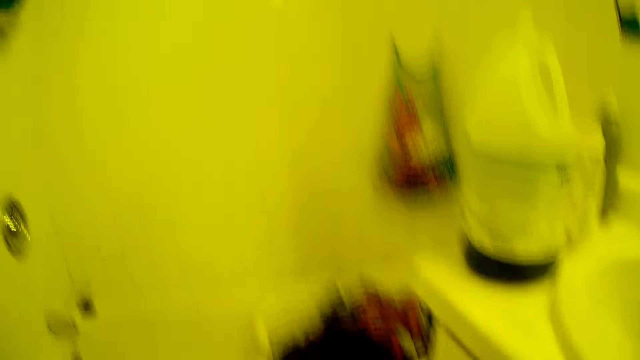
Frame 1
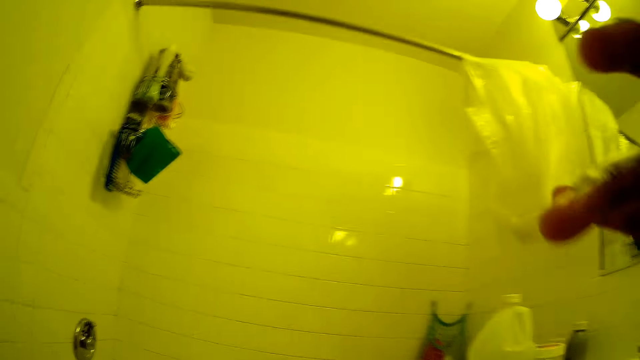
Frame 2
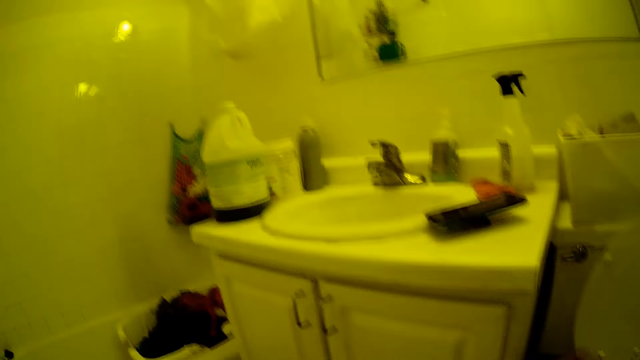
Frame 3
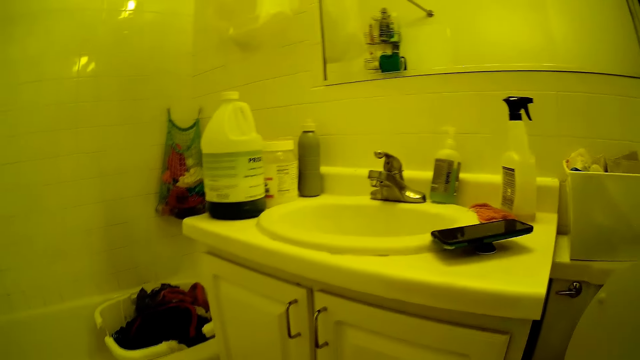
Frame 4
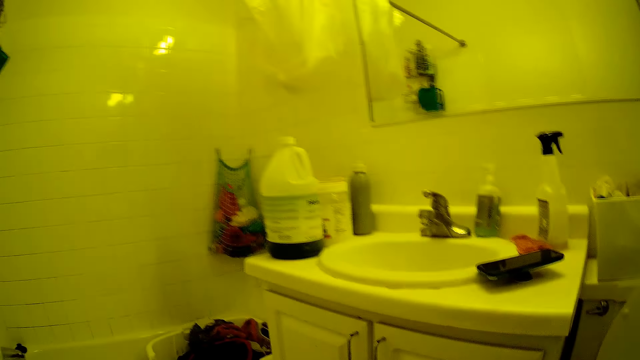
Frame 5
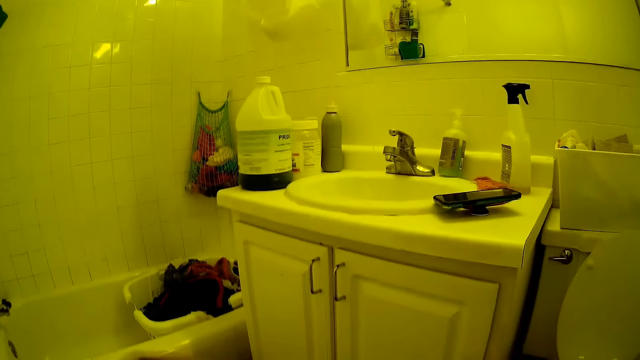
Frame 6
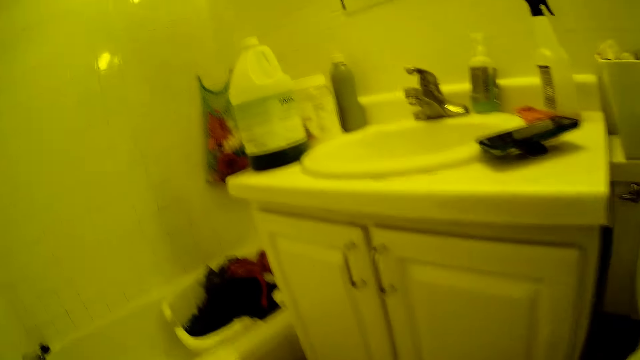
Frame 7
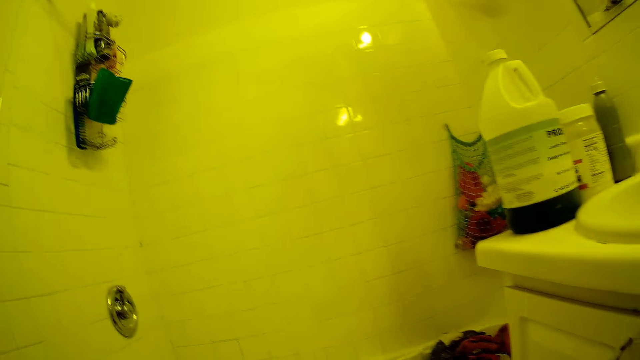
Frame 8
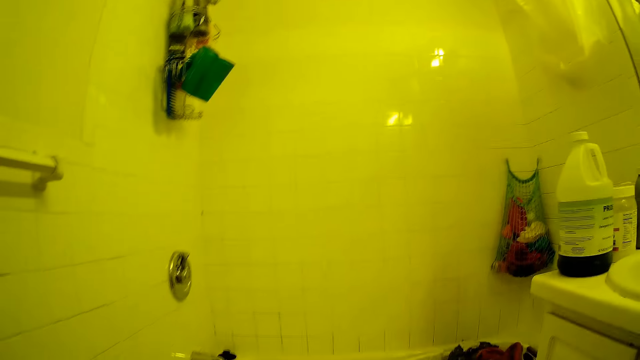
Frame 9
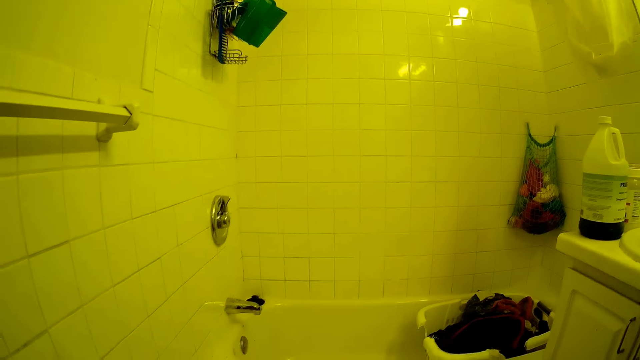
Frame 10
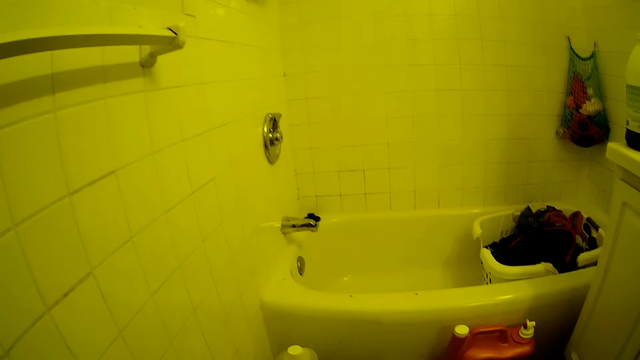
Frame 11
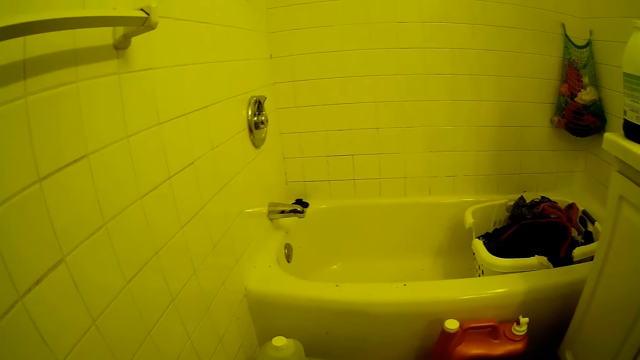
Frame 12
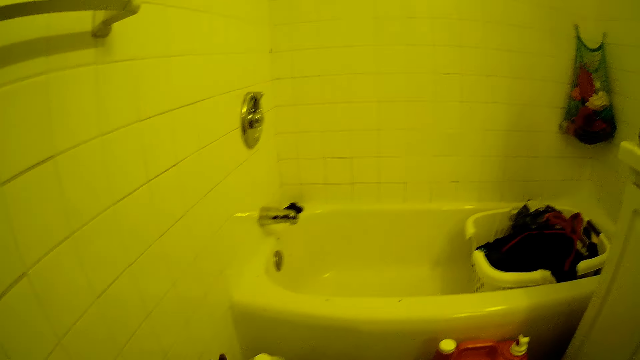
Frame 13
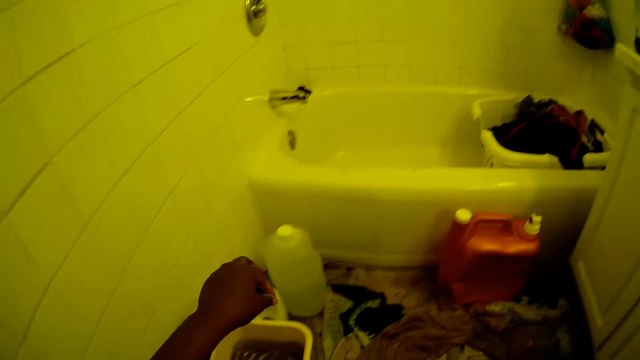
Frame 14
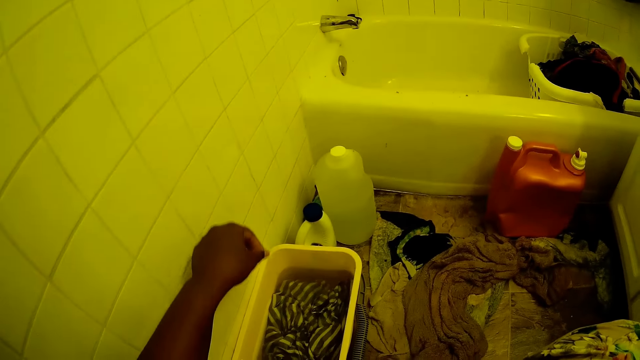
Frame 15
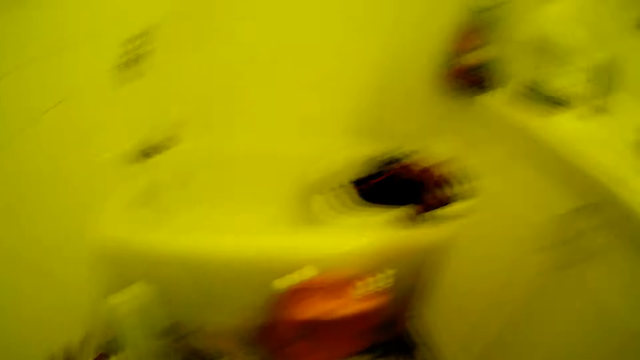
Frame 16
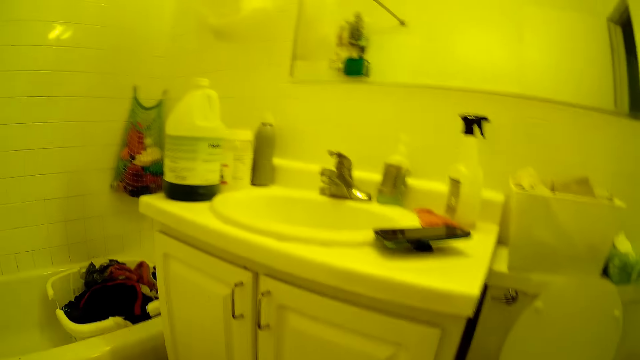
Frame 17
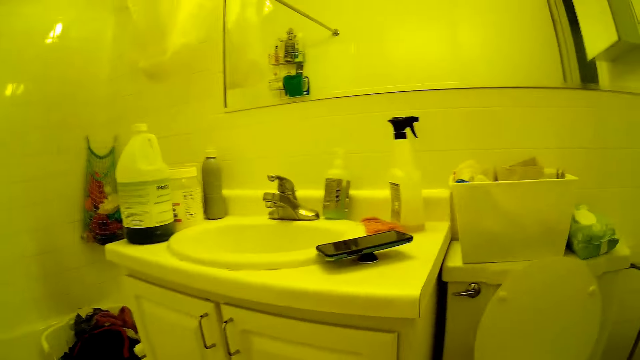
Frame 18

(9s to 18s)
The camera wearer adjusts the camera. They walk in the washroom.

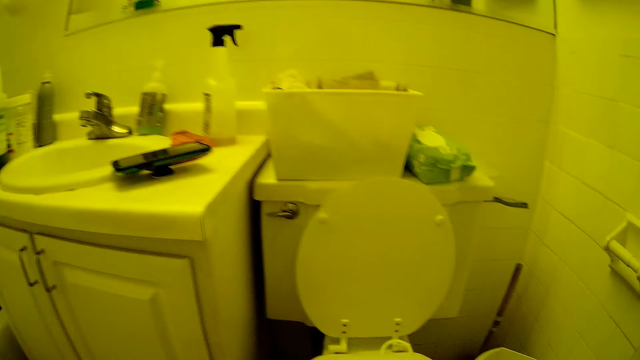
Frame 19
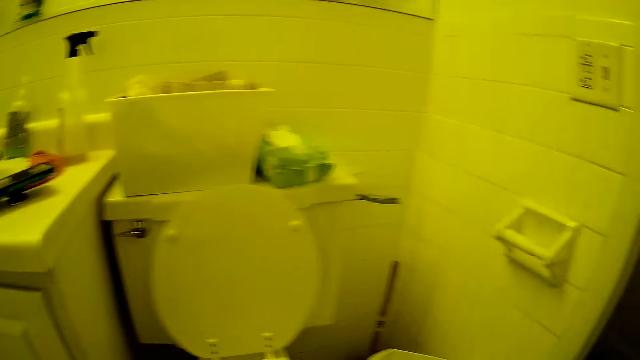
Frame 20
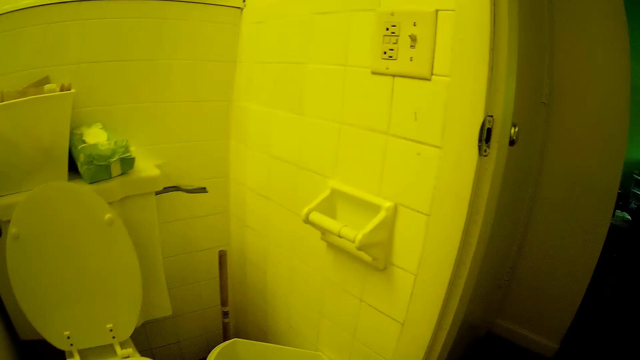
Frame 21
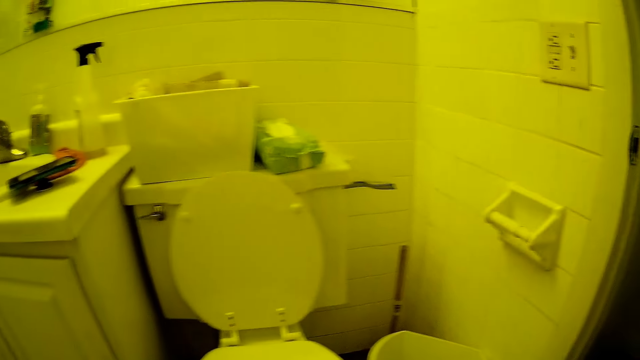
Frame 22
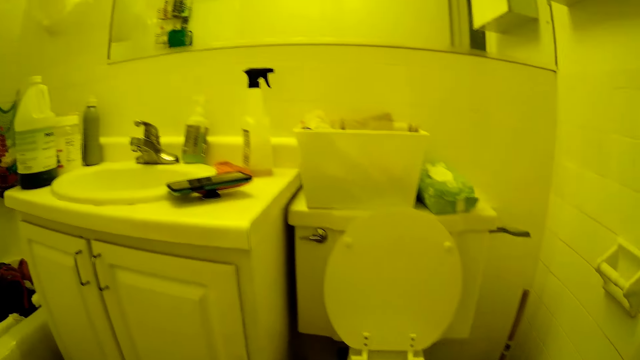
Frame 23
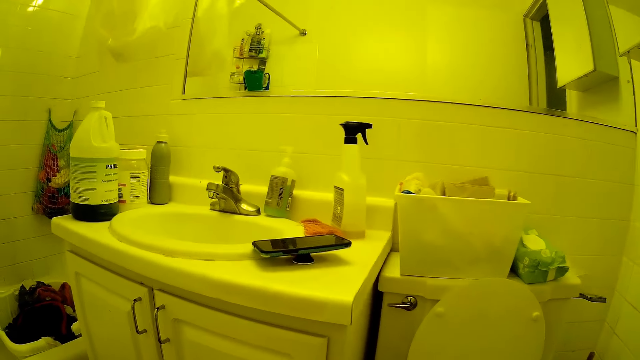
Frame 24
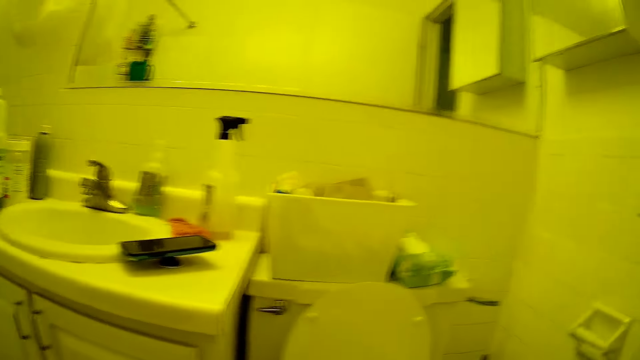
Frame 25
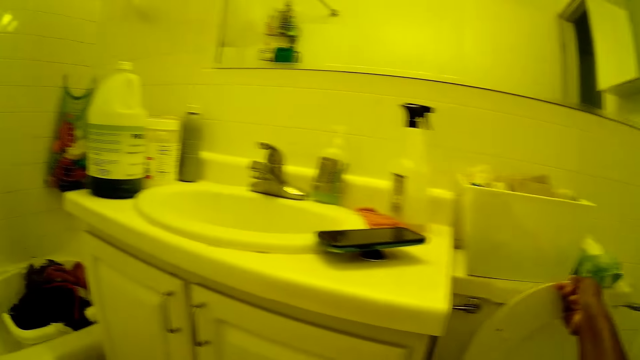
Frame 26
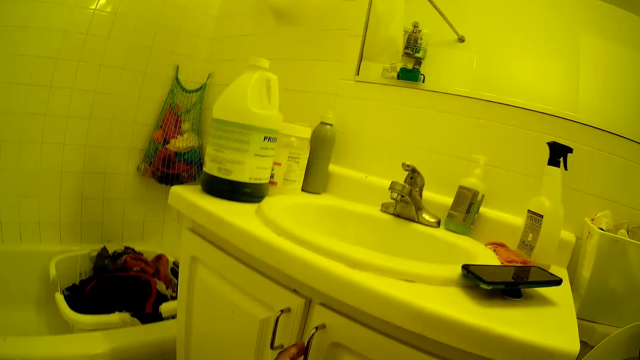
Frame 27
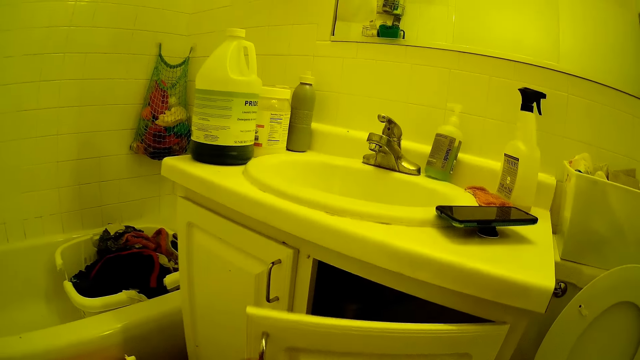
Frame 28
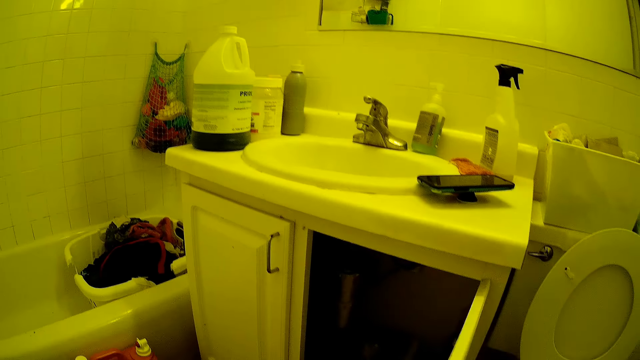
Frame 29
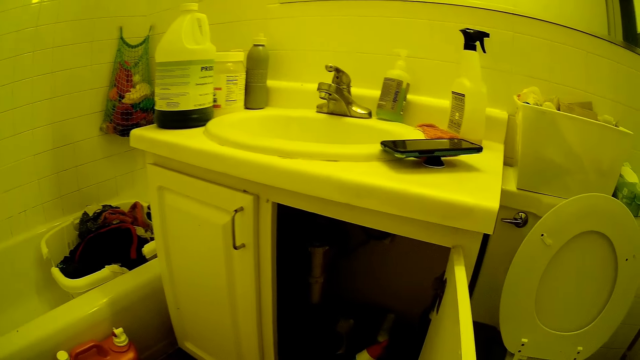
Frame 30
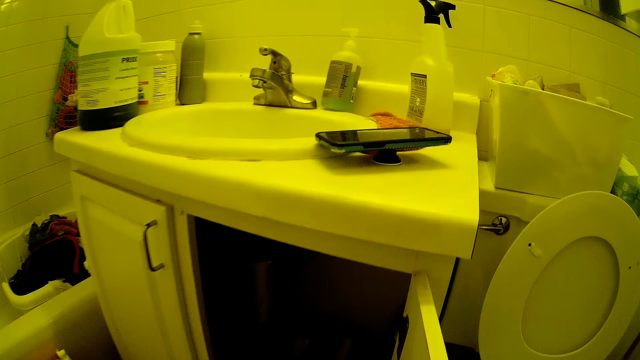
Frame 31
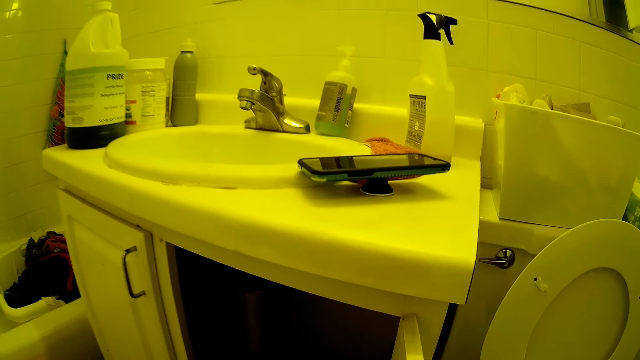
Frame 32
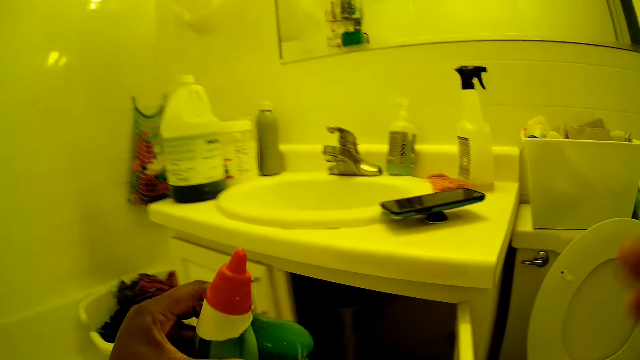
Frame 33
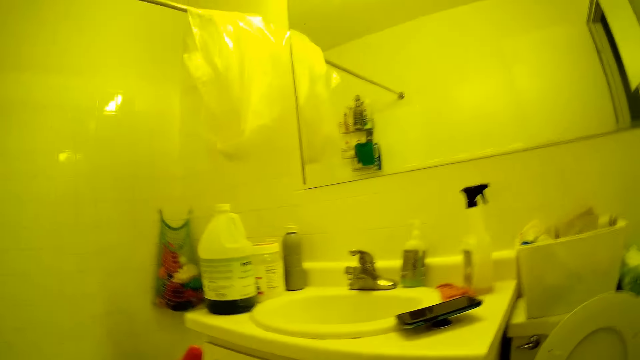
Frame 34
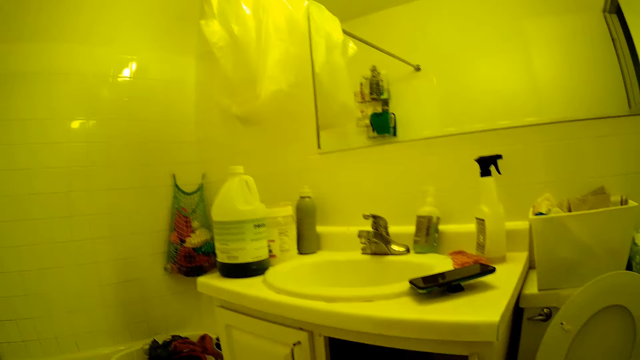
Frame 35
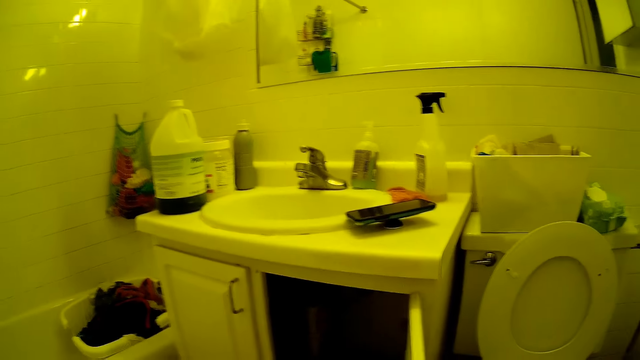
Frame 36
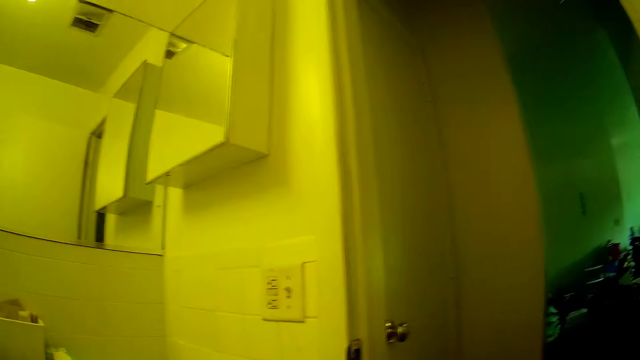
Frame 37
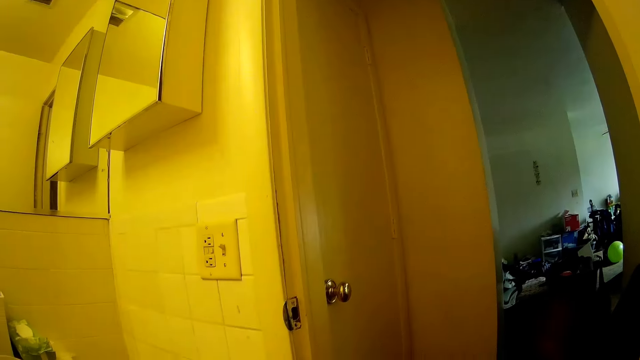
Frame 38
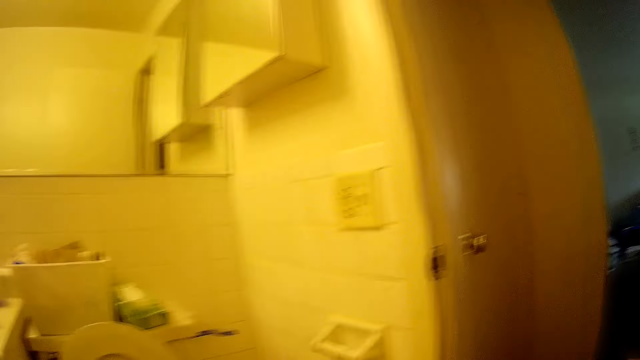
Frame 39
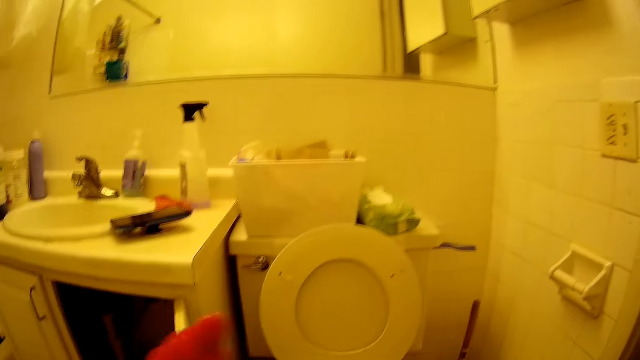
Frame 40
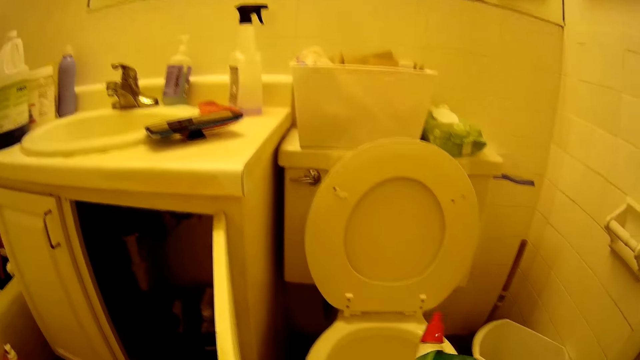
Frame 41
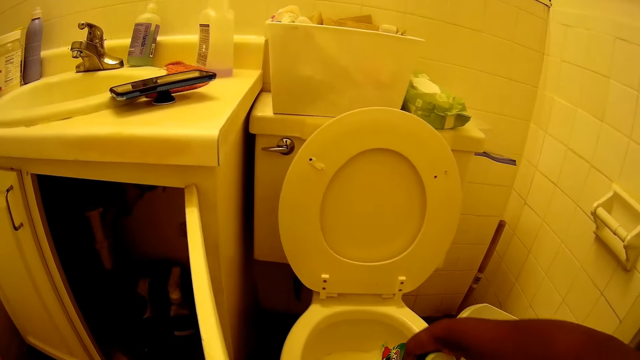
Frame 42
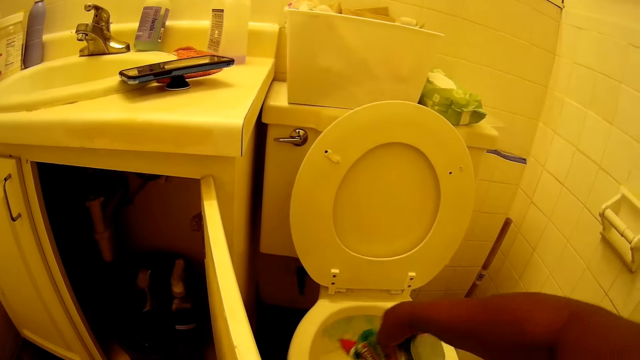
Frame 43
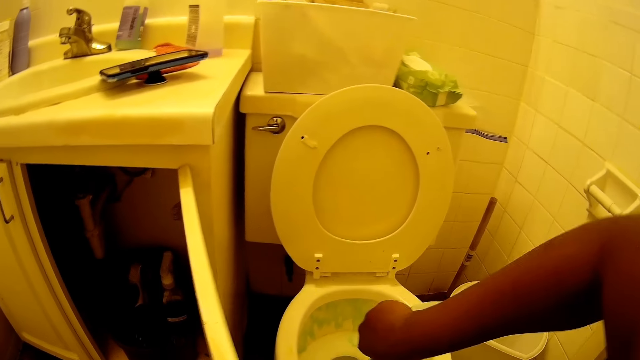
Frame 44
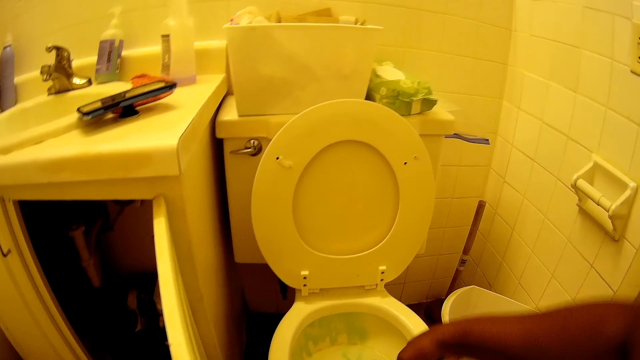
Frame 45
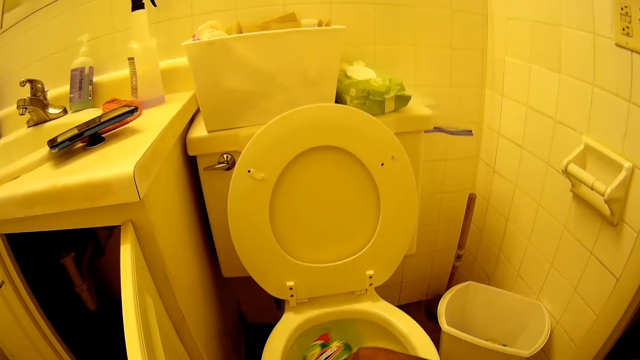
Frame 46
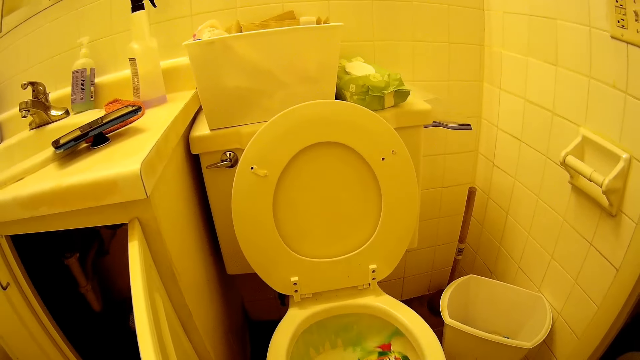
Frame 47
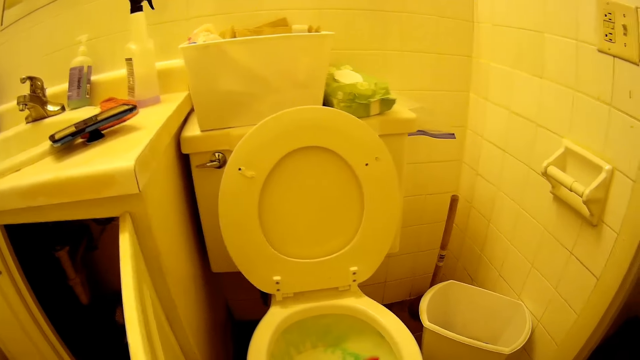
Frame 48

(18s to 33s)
The camera wearer converses. She lifts up a toilet seat with her right hand. She opens a cupboard with her left hand. She lifts a bottle of toilet cleaner from the cupboard with her left hand. She raises her right hand. She walks in the room. She pours some toilet cleaner into the toilet bowl with her right hand.
